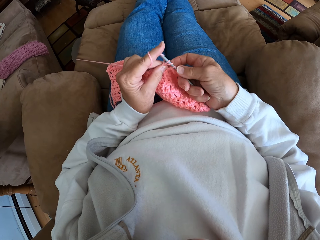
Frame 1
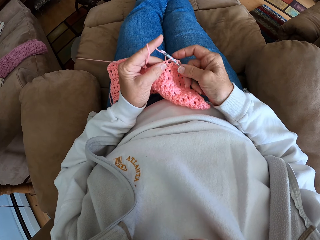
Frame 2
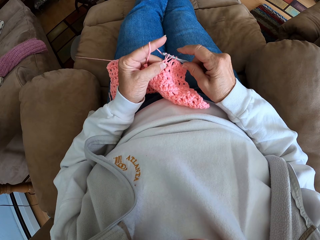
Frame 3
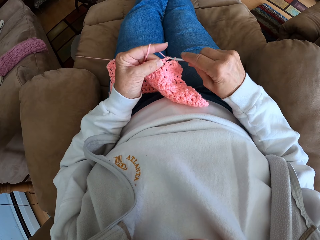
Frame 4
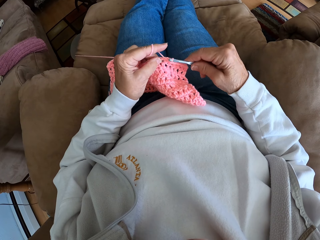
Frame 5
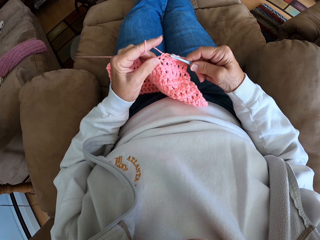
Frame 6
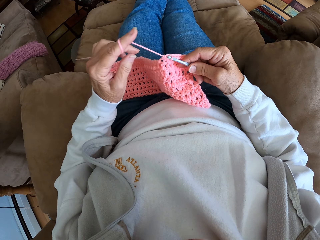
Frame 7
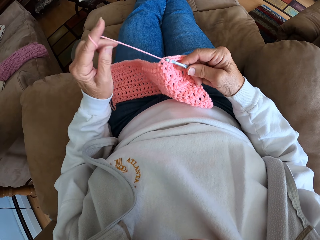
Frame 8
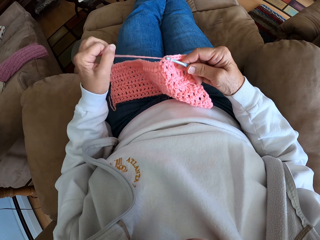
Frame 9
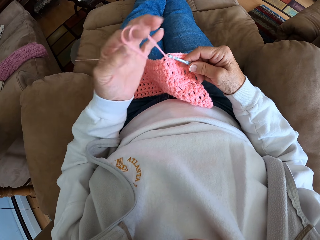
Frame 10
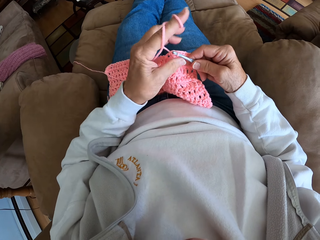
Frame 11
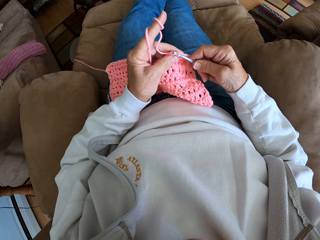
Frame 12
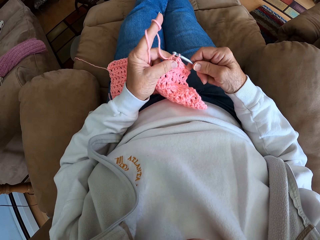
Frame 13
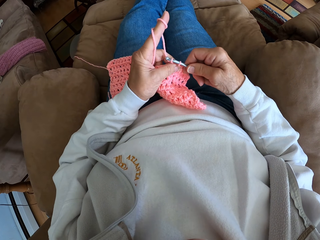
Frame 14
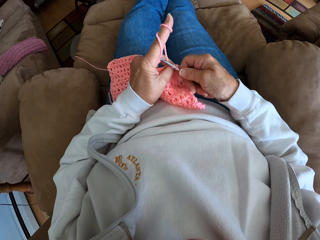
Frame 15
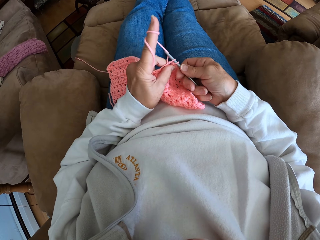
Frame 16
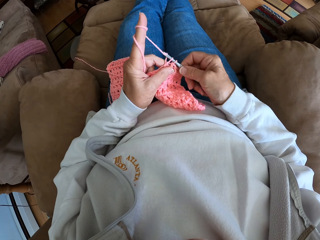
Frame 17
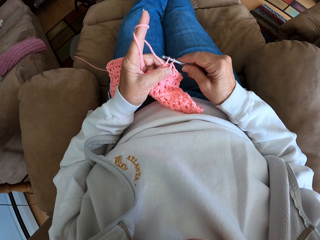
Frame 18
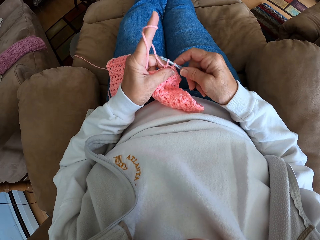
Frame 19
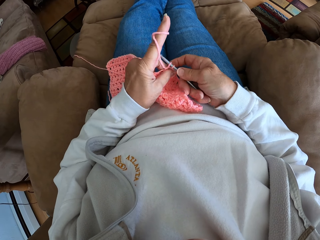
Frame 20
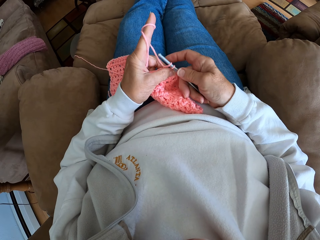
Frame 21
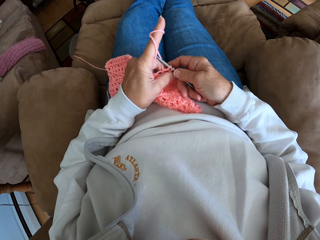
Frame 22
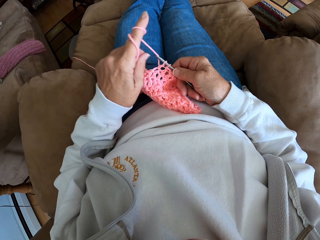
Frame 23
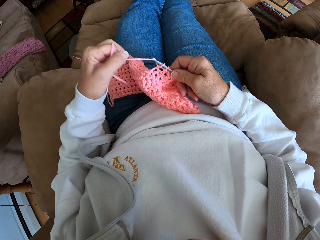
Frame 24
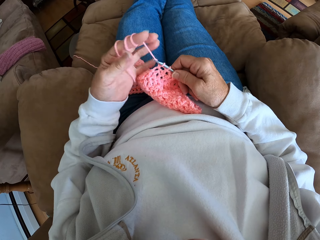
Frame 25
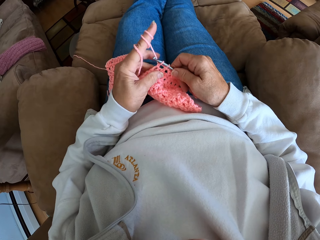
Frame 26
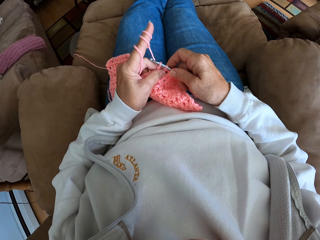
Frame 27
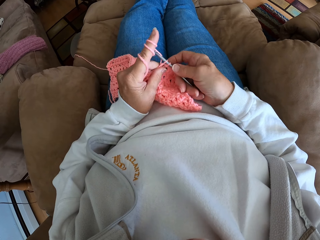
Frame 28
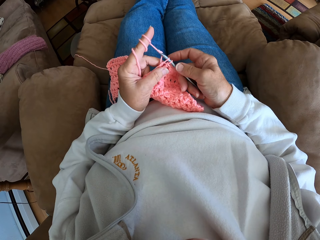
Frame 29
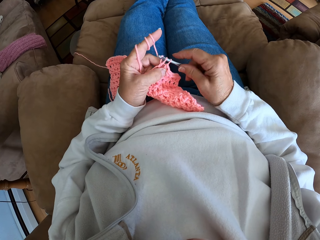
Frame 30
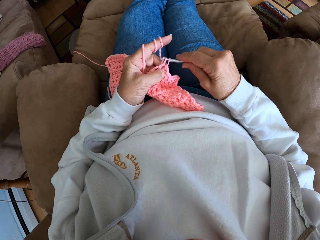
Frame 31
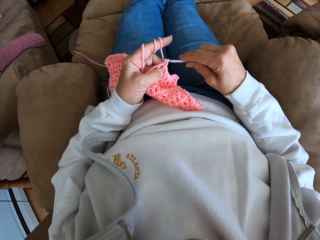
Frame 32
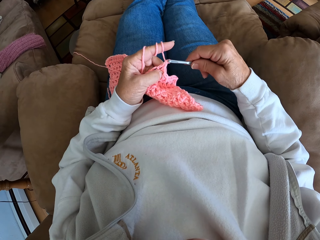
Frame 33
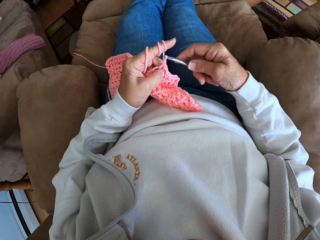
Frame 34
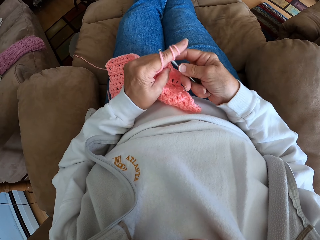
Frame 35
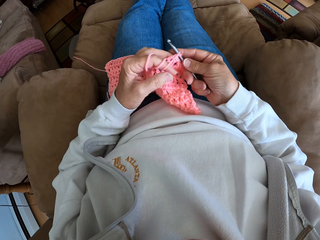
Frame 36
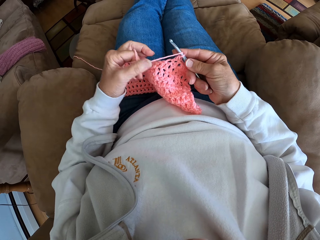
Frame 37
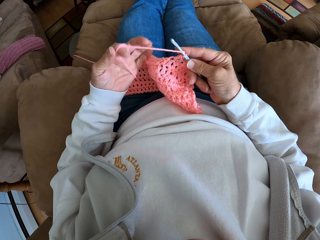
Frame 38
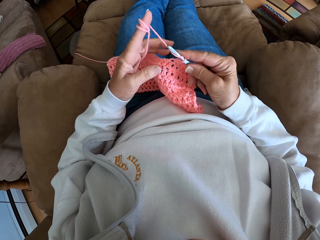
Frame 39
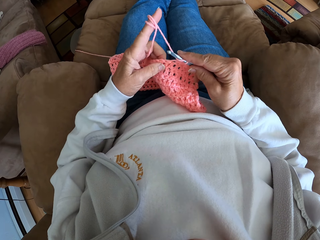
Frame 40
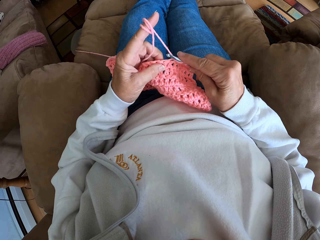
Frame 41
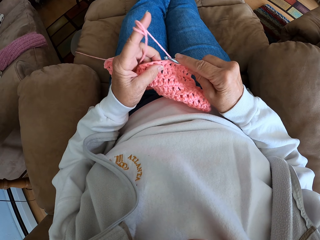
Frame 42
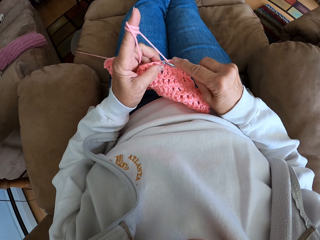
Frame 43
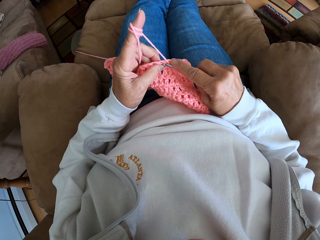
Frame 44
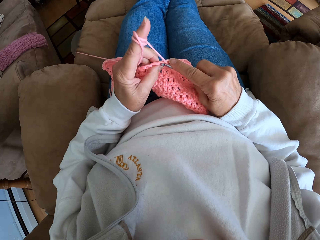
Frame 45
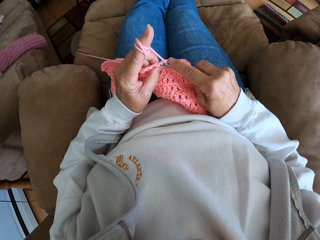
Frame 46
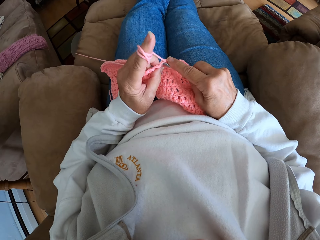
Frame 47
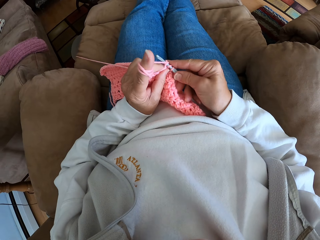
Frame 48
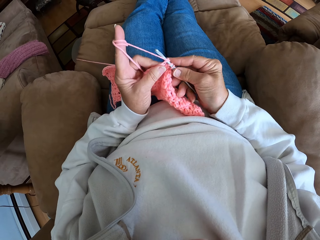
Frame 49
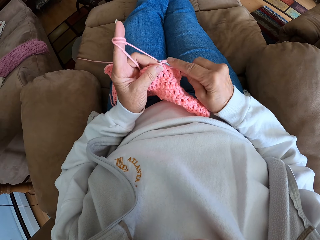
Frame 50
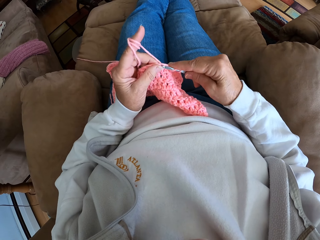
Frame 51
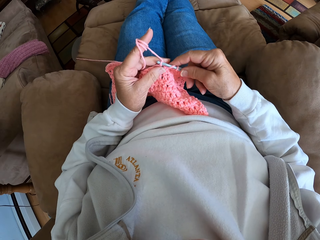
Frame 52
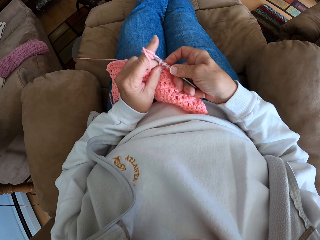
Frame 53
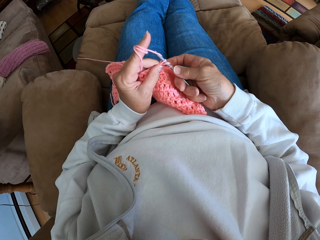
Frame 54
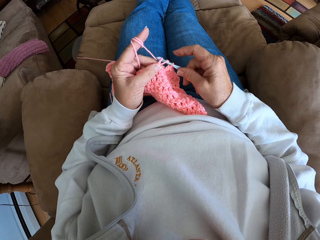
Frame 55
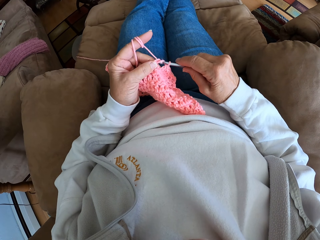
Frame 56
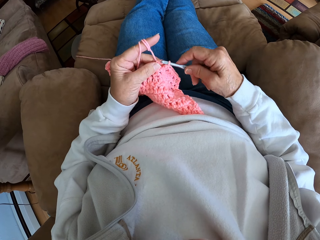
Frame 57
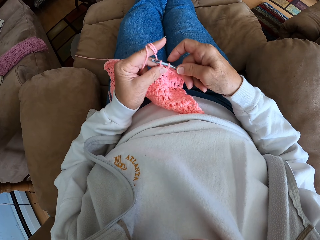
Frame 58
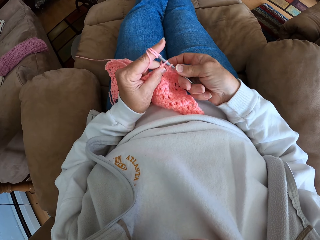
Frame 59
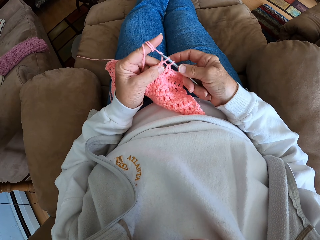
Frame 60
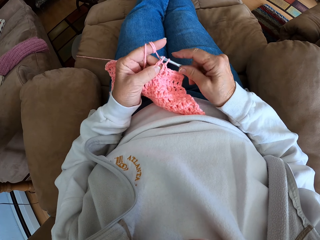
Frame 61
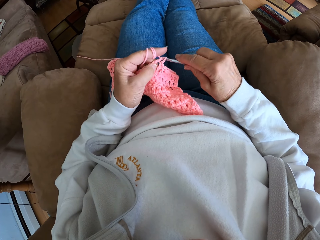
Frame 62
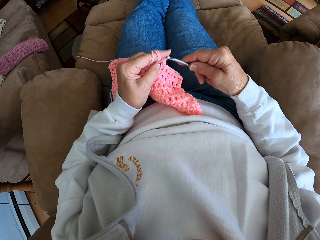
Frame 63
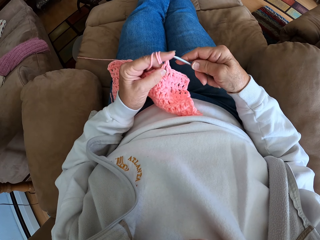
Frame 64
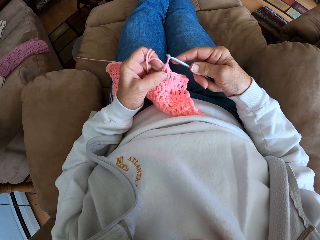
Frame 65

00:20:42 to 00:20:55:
The camera wearer rolls the hand knit yarn on her index finger. She knits the garment with her hand. She rolls the hand knit yarn on her index finger. She knits the garment with her hand. She rolls the hand knit yarn on her index finger. She knits the garment with her hand.

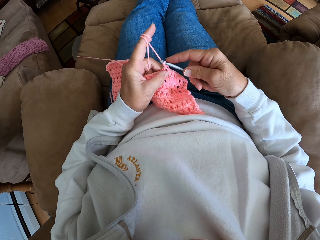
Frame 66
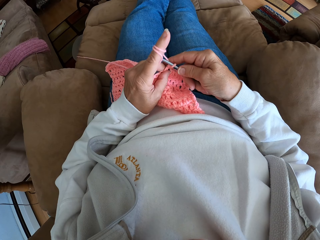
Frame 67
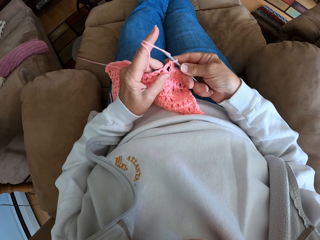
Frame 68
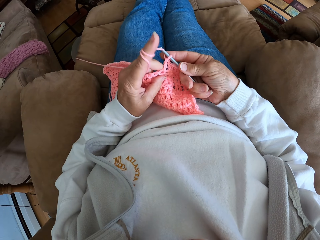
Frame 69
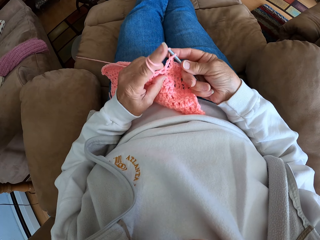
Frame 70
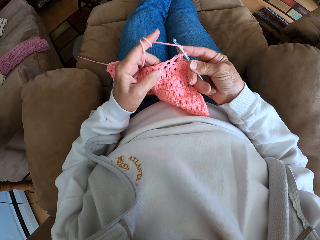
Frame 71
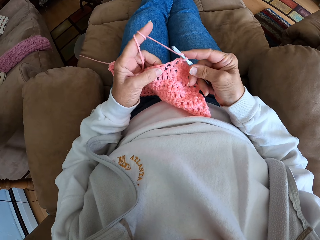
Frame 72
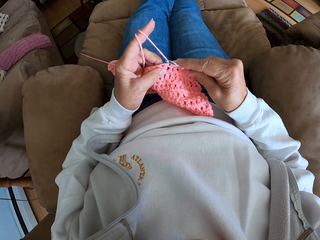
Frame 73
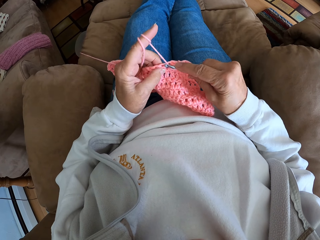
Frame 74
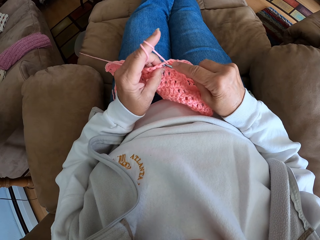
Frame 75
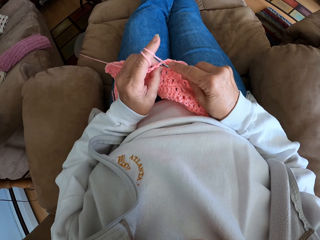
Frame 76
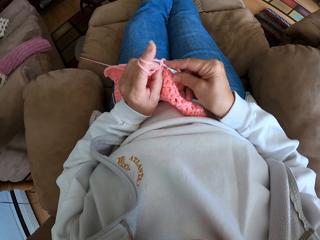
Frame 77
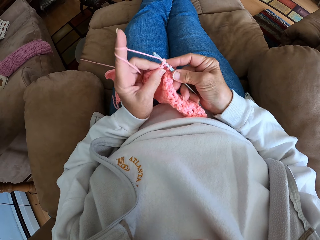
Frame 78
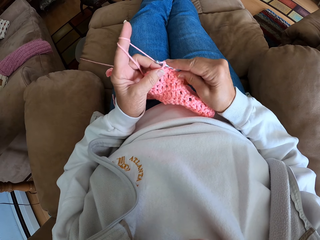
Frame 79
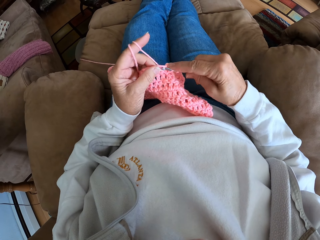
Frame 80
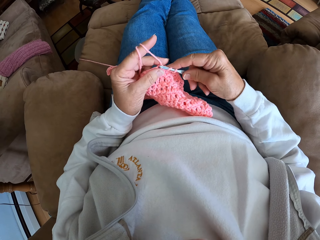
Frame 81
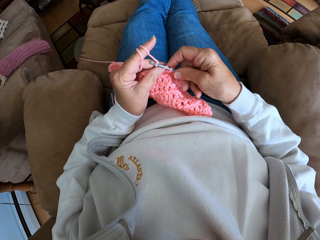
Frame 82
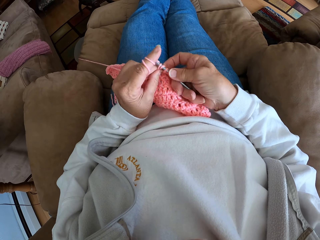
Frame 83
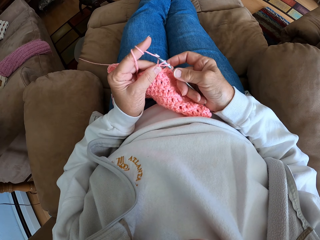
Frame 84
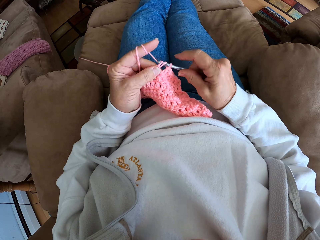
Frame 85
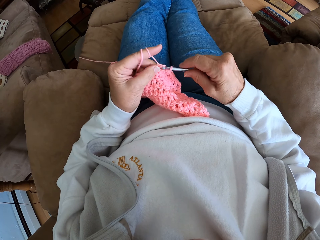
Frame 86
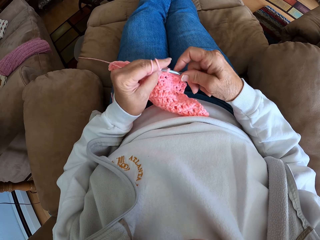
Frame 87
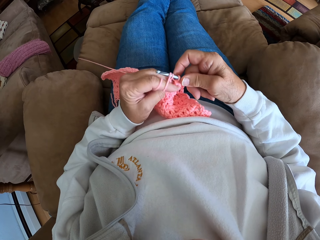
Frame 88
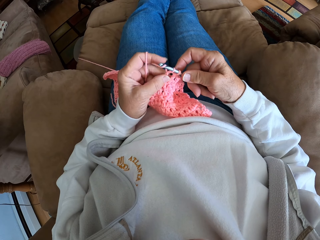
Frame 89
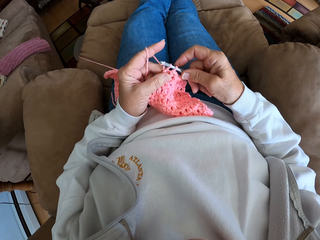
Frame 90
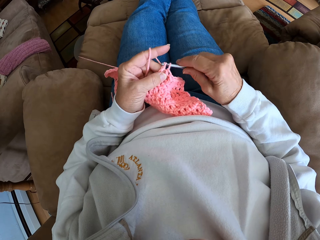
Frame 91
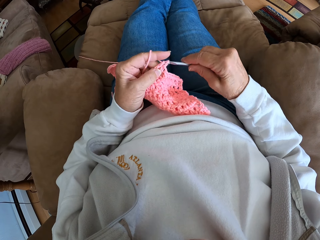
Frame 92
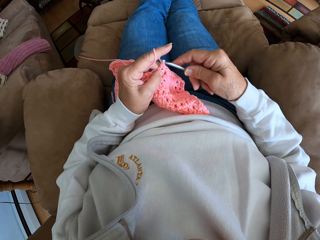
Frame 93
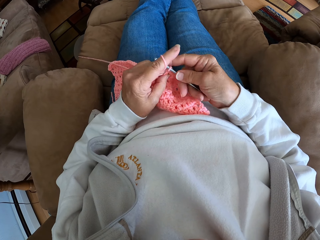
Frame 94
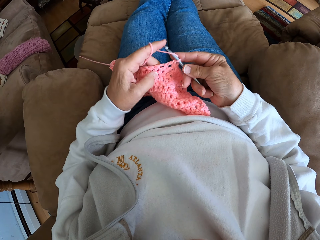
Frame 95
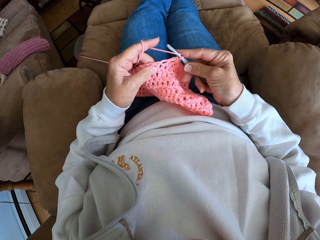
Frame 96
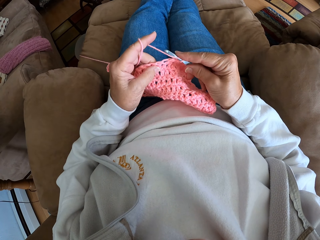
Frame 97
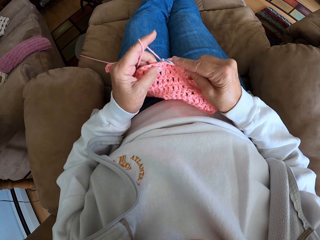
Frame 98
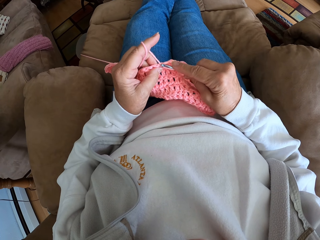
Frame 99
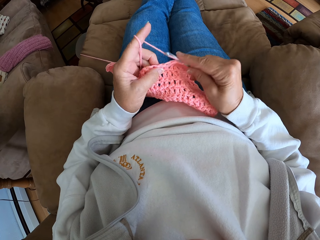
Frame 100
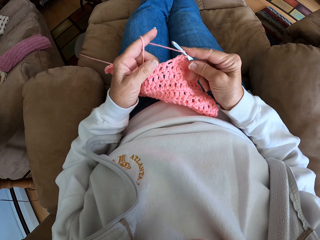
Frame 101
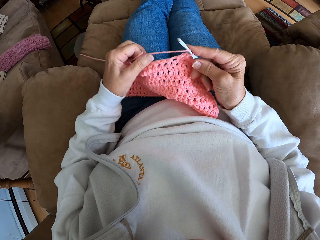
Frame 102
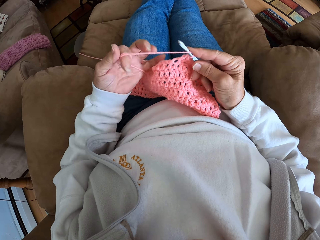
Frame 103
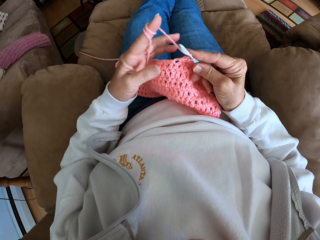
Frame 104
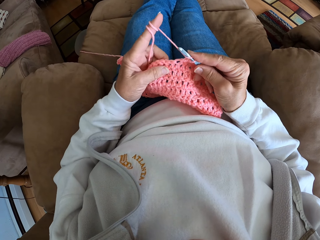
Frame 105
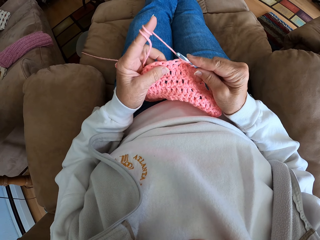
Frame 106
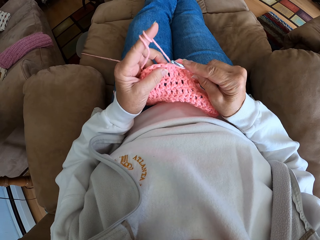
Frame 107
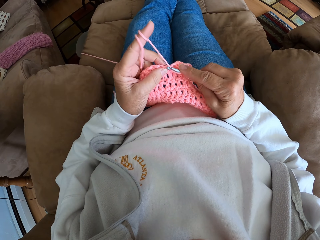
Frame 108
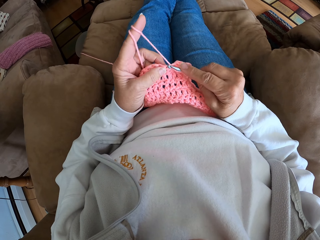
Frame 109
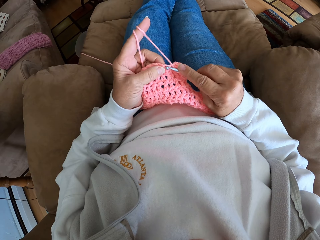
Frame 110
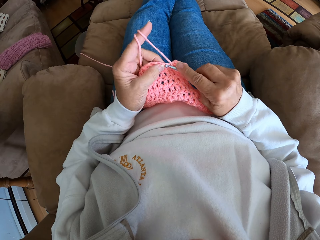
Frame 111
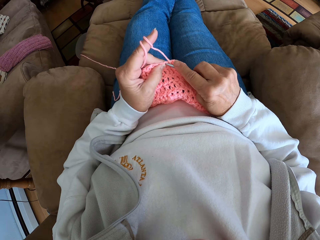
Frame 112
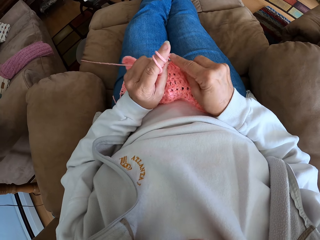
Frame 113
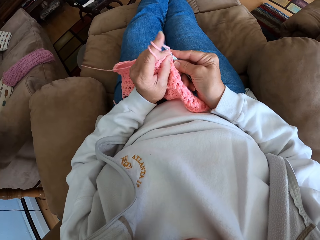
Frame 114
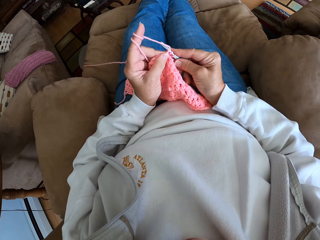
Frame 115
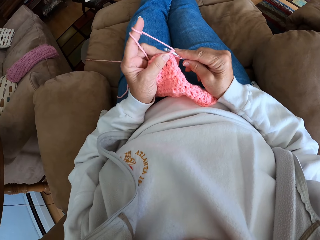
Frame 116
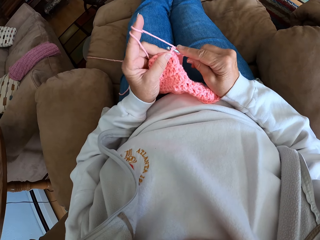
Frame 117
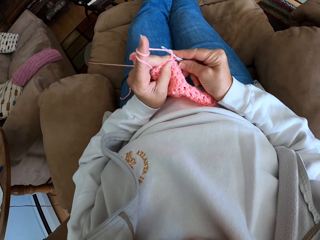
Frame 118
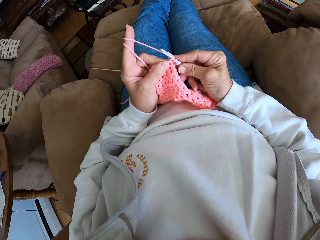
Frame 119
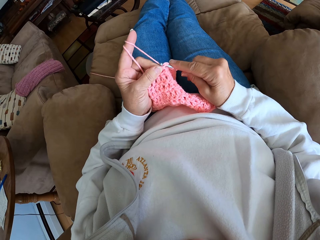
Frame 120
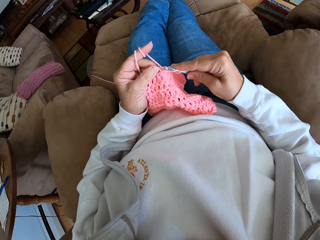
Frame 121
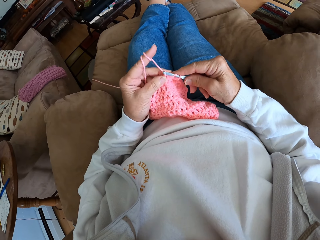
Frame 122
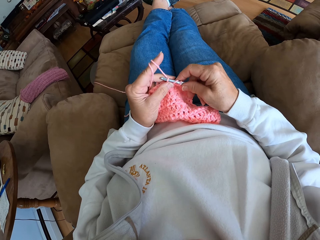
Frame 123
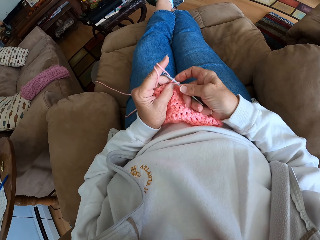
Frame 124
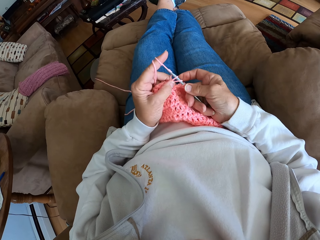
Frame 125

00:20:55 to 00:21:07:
The camera wearer rolls the hand knit yarn on her index finger. She knits the garment with her hand.
